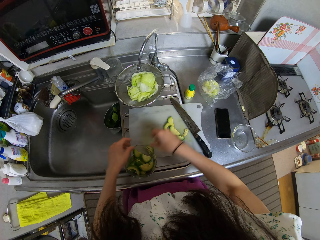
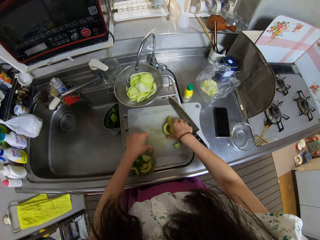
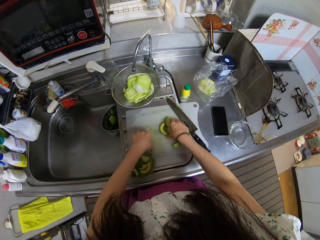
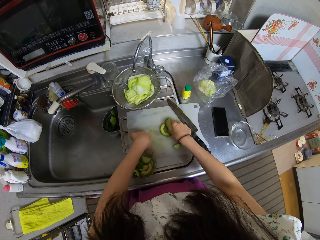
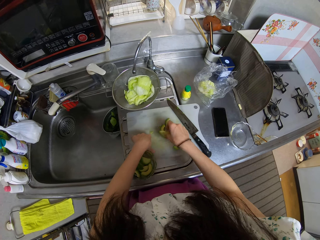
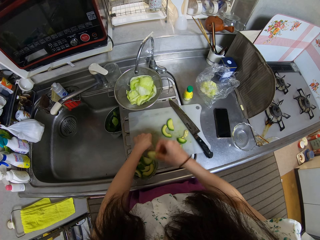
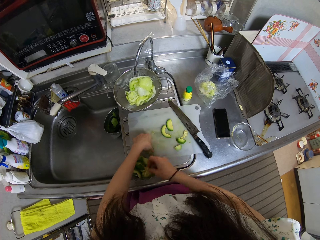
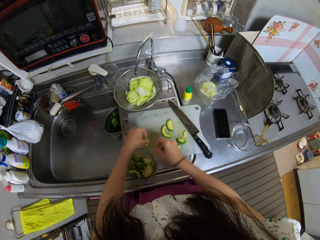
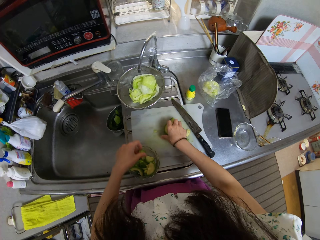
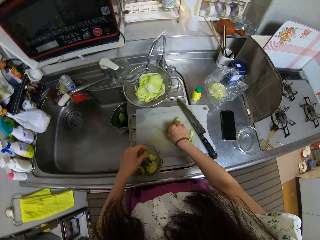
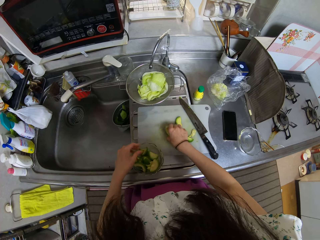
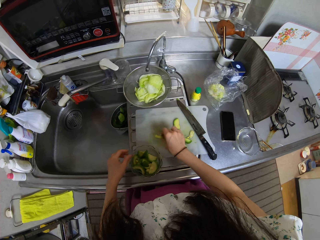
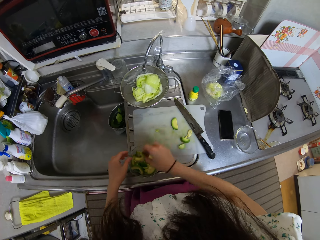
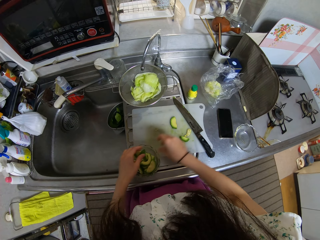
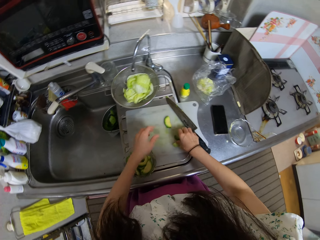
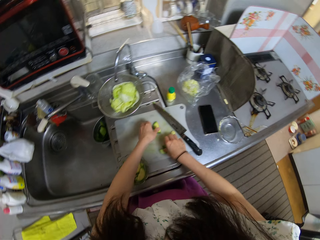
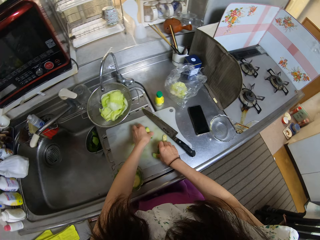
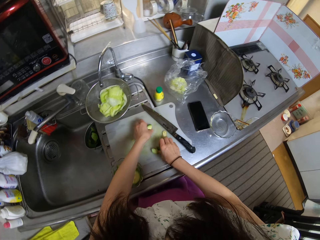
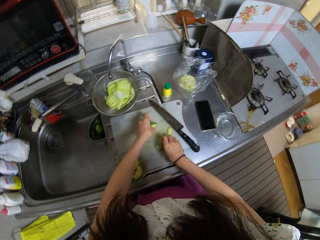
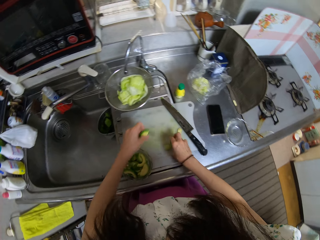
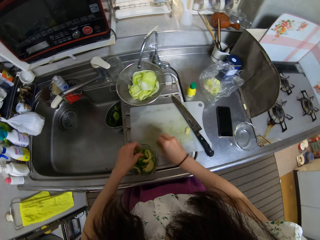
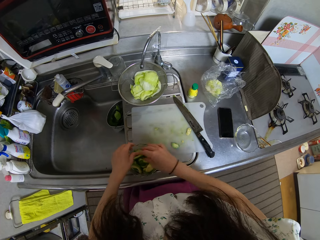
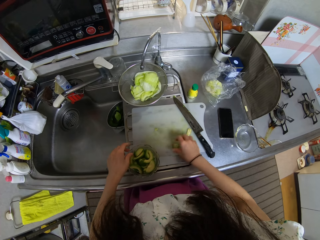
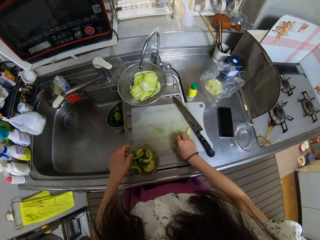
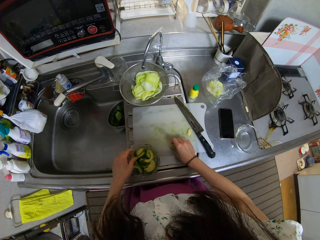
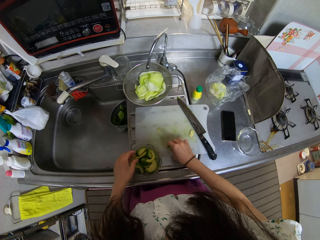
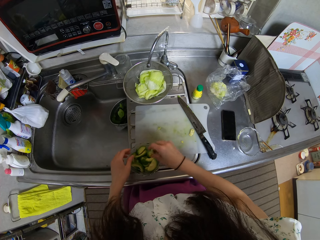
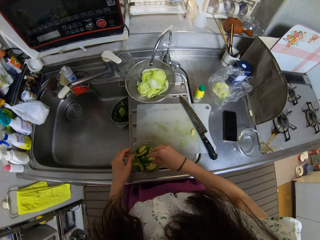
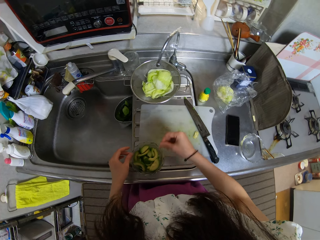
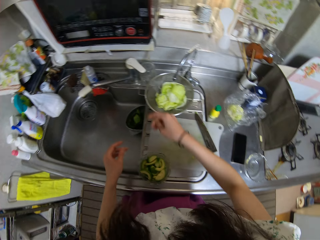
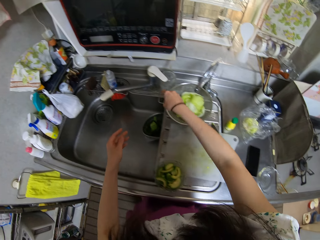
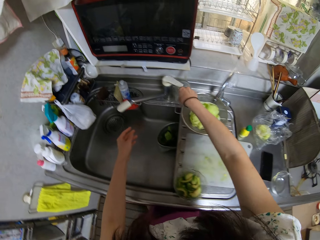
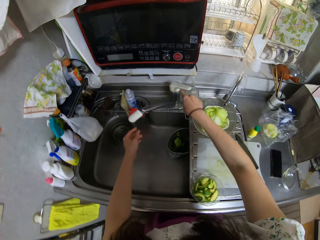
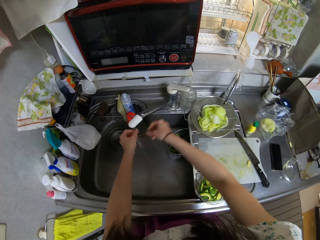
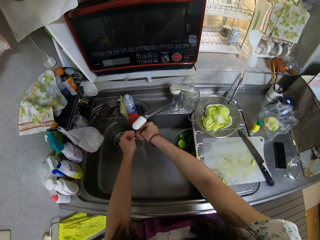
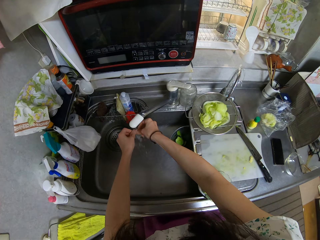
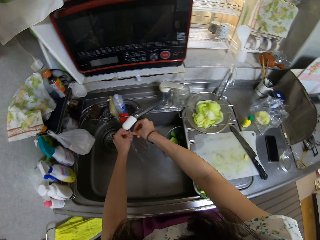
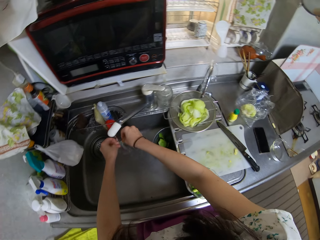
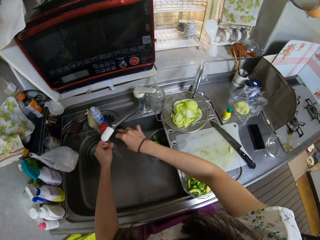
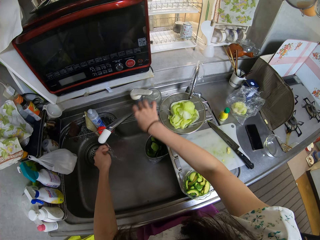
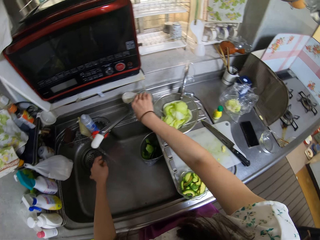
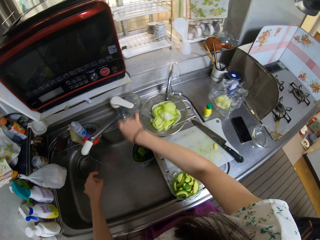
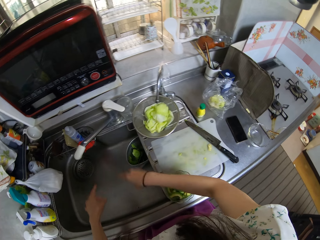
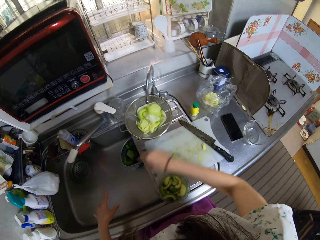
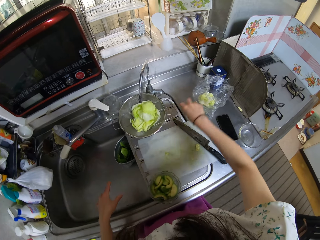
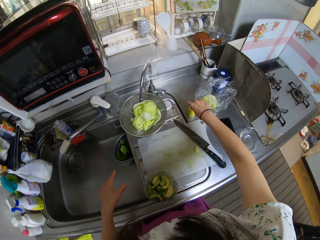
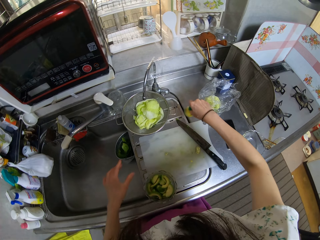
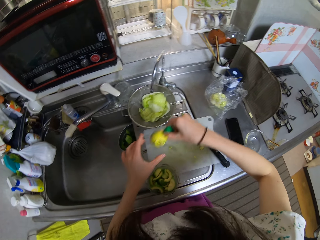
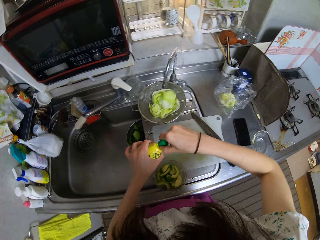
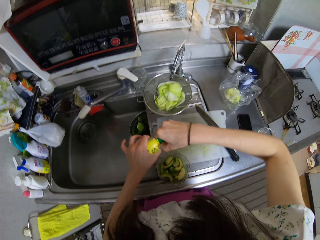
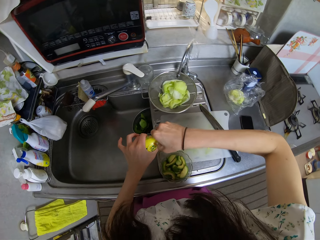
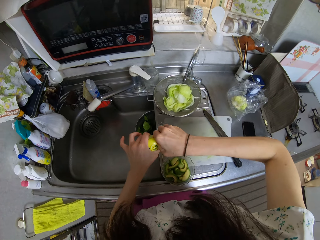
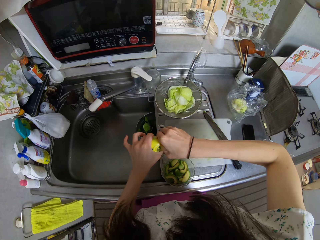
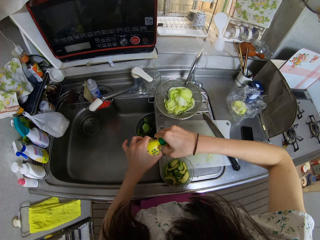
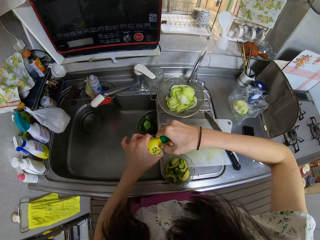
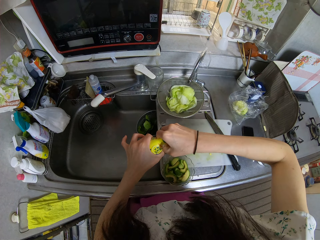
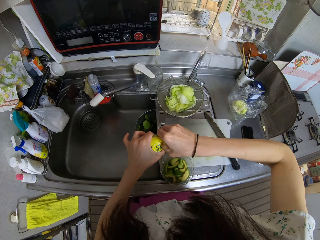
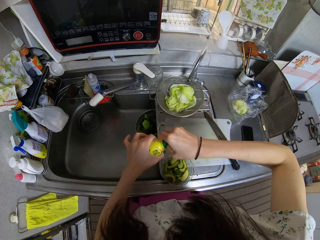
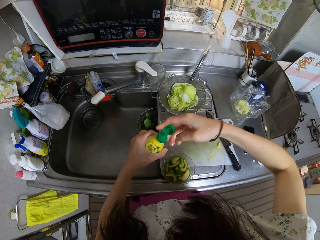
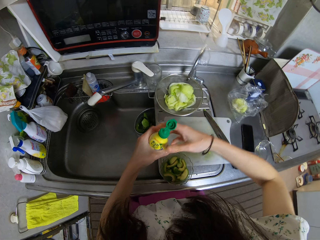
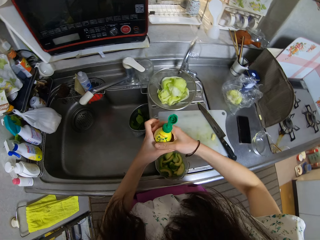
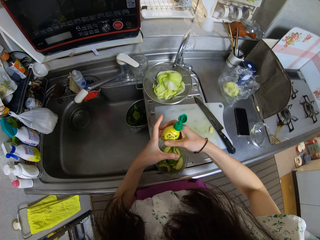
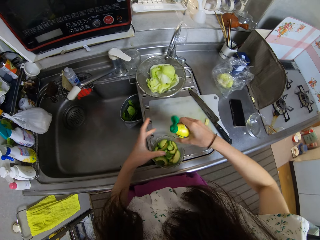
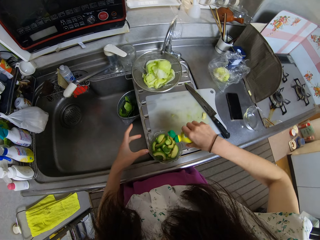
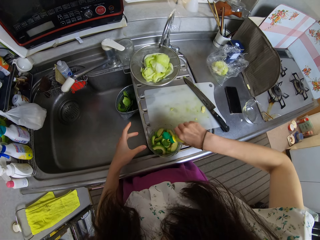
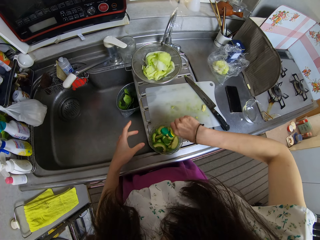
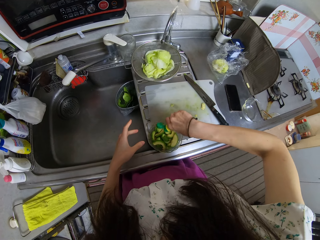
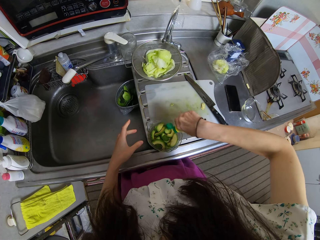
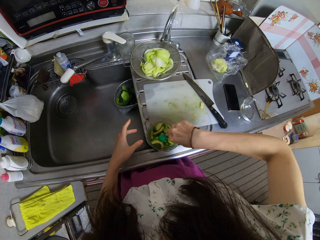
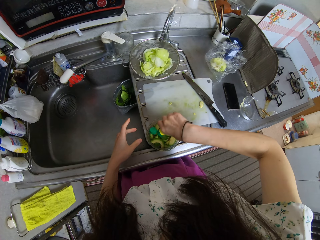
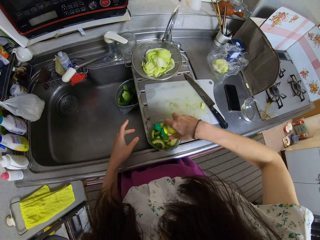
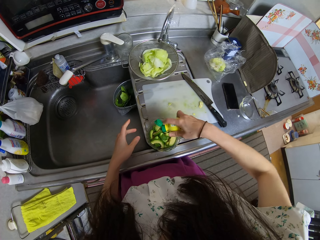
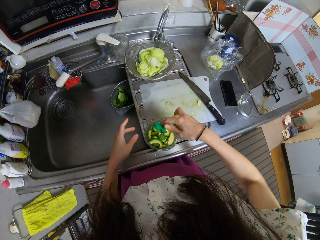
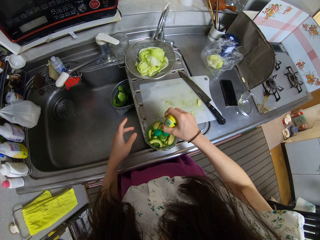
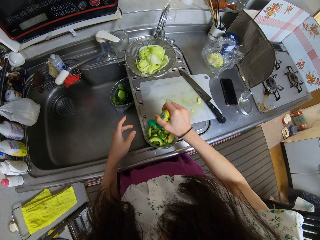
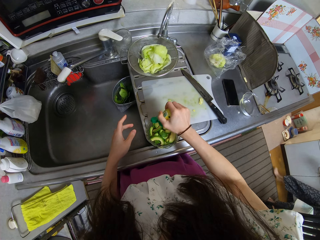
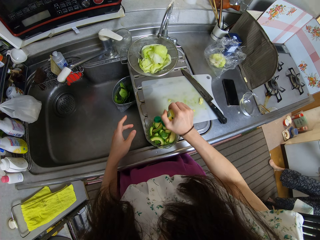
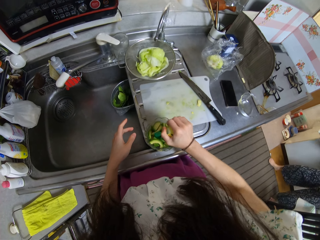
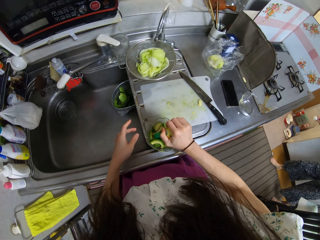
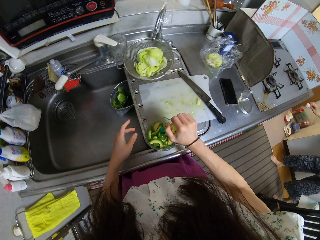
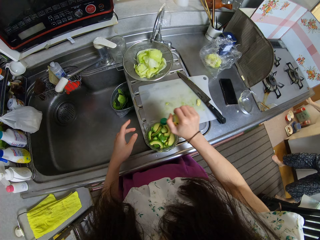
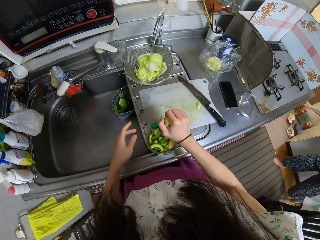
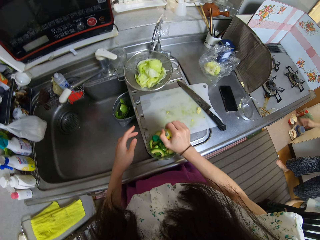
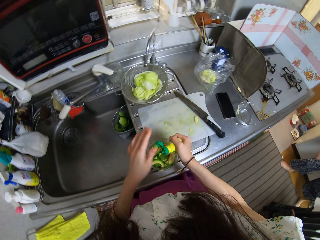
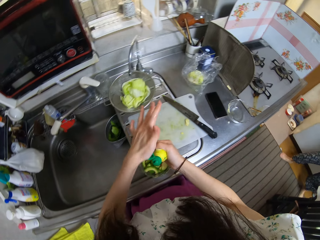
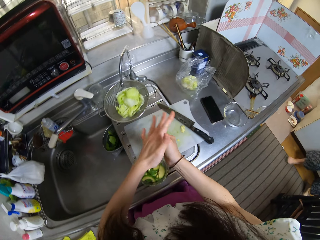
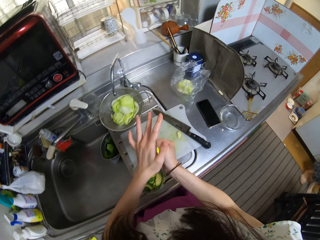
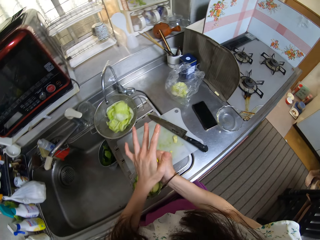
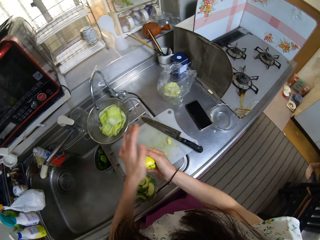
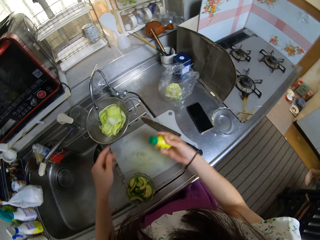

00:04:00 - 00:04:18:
The camera wearer places the pieces into a glass. She grabs avocado pieces from the chopping board and places the pieces into the glass. She grabs avocado pieces from the chopping board and places the pieces into the glass. She picks avocado pieces on the chopping board and places the pieces into the glass. She picks avocado pieces on the chopping board and places the pieces into the glass. She turns on the tap. She washes her hands with water from the tap. She turns off the tap. She picks up the bottle from the counter. She opens the bottle. She pours the liquid in the second bowl. She covers the bottle.

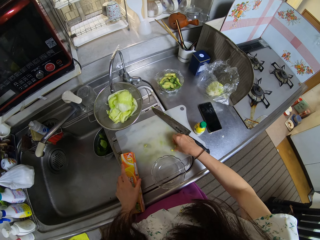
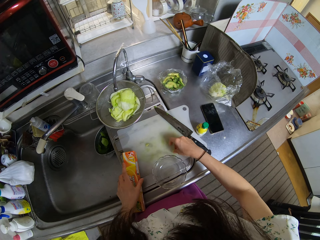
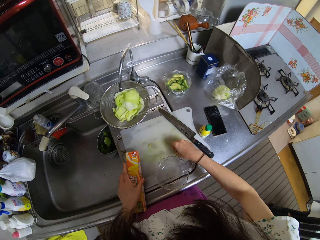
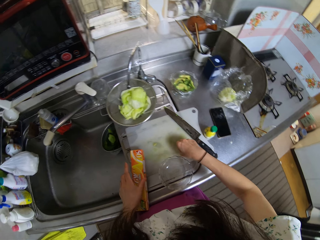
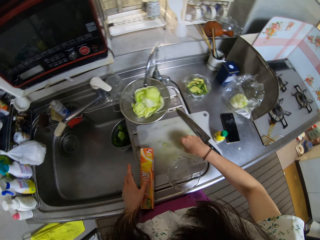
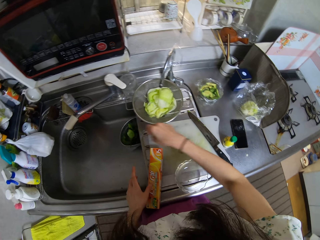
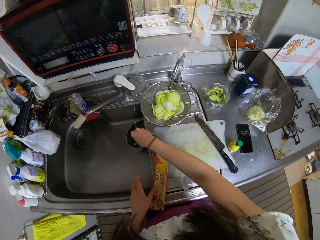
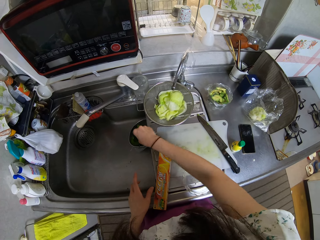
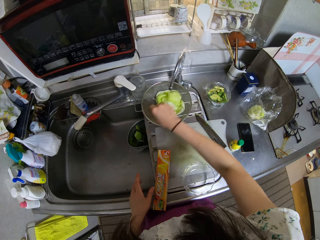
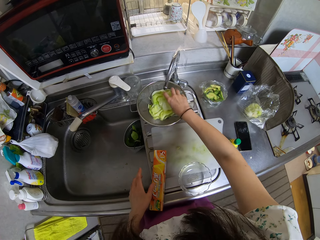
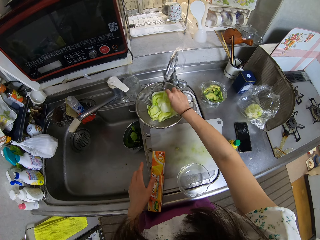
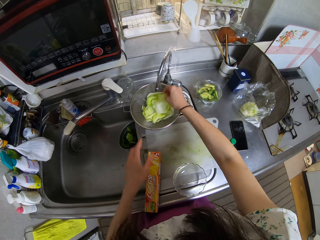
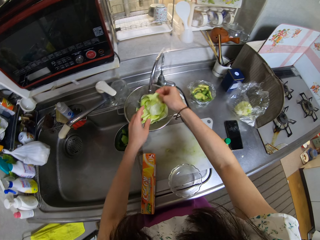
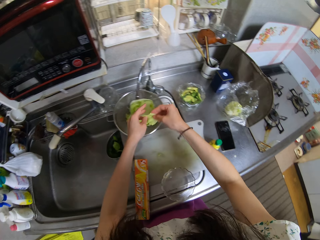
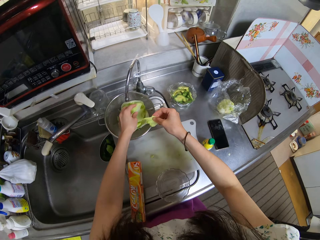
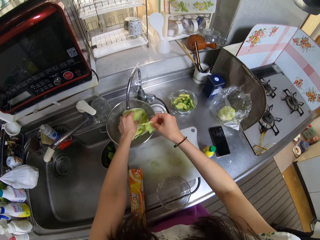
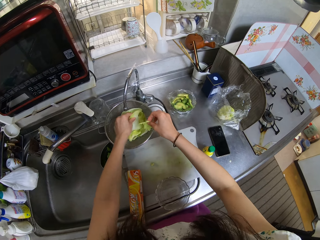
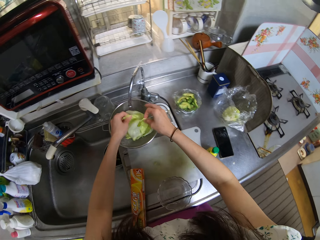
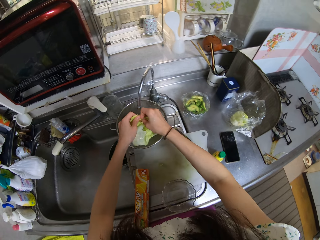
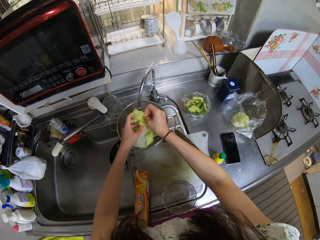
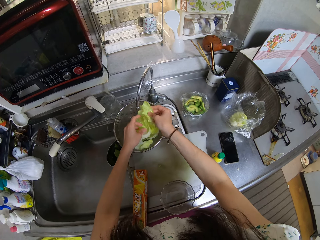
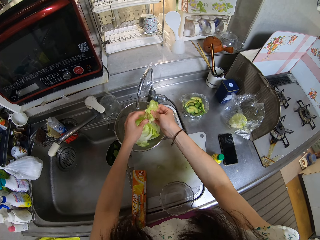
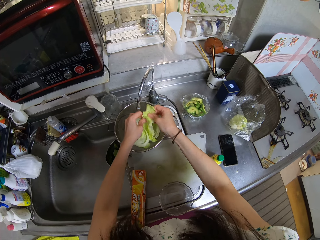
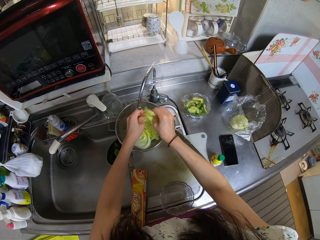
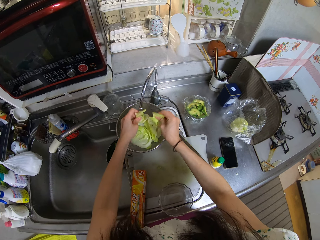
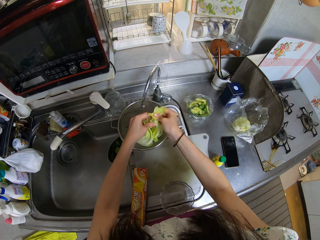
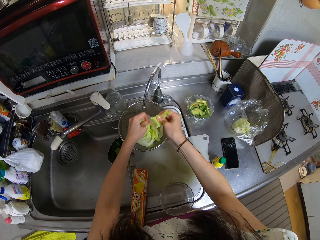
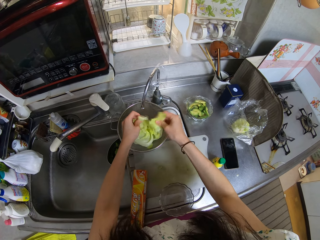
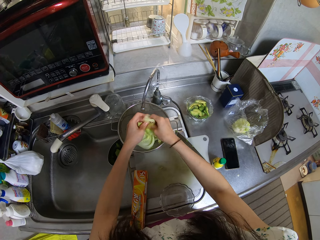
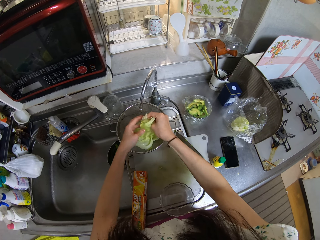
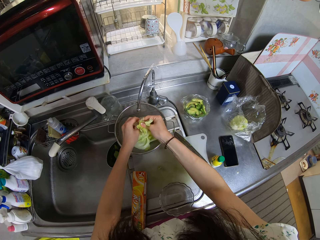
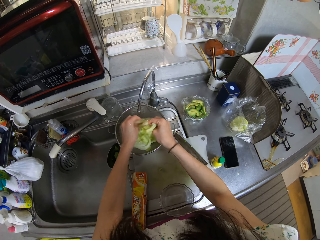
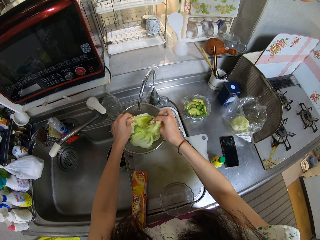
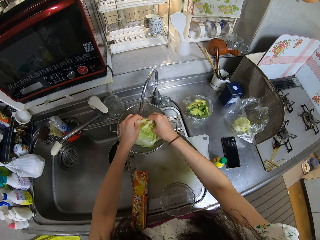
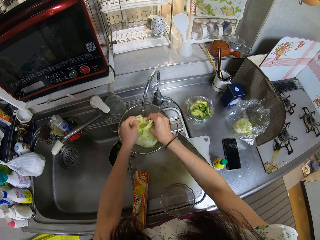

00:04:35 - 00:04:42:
The camera wearer drops the pieces of avocado pear in the sink. She cuts up the cabbage in the sieve with her hands. She takes something.
